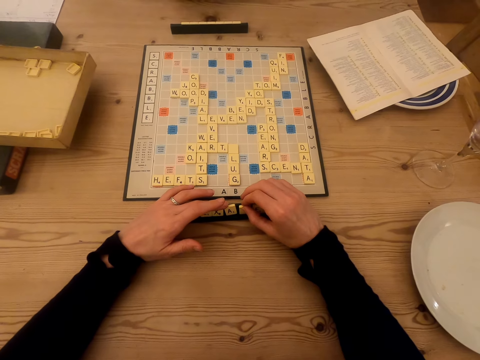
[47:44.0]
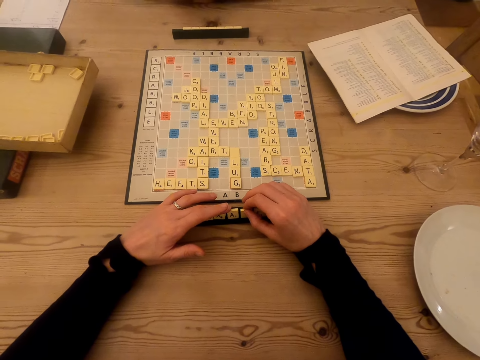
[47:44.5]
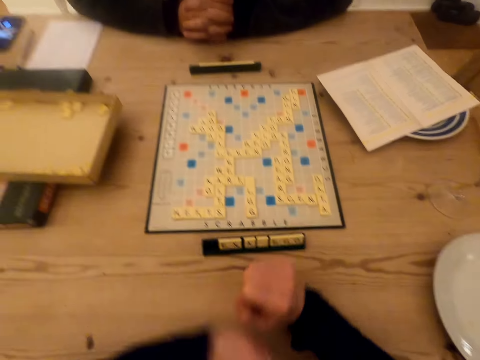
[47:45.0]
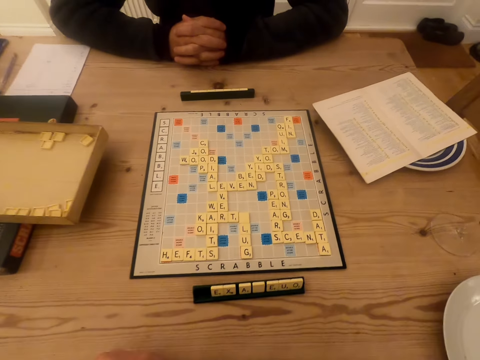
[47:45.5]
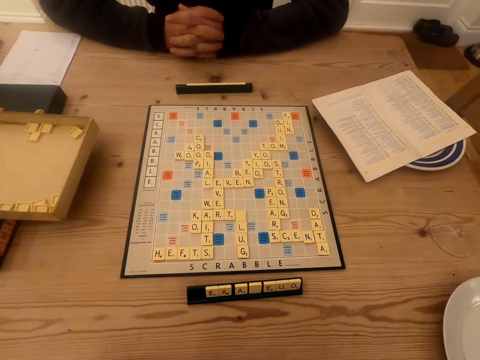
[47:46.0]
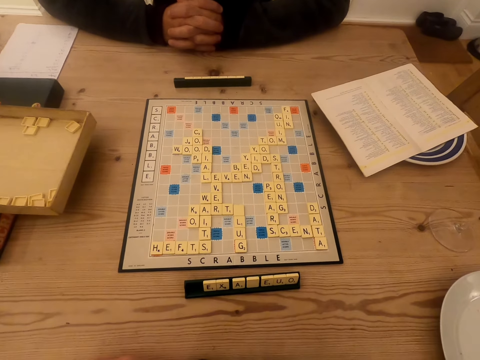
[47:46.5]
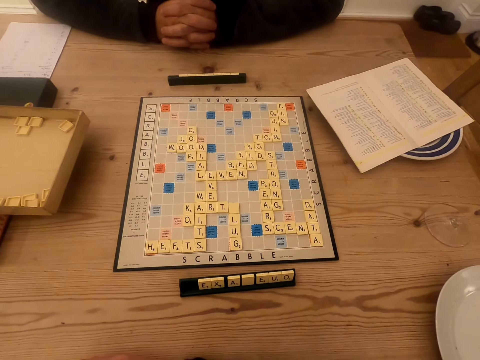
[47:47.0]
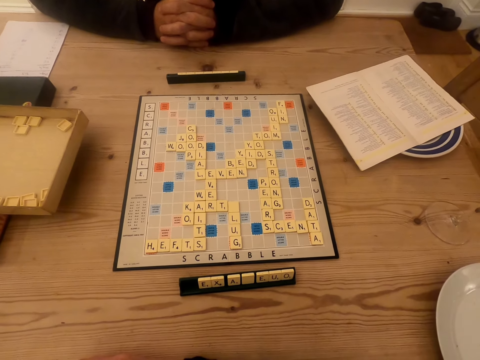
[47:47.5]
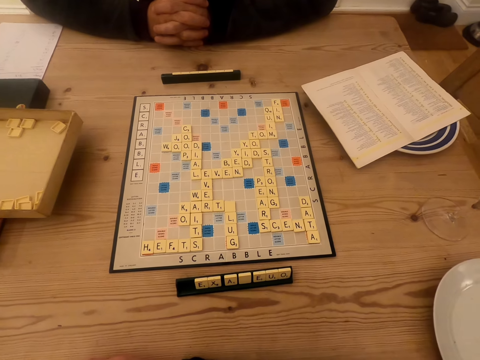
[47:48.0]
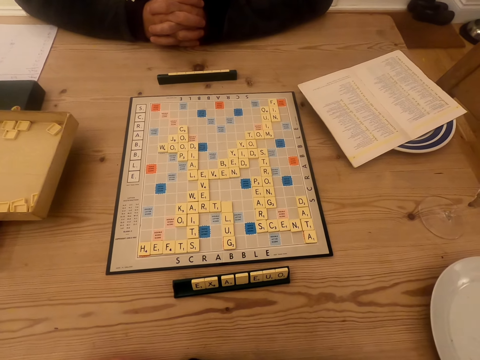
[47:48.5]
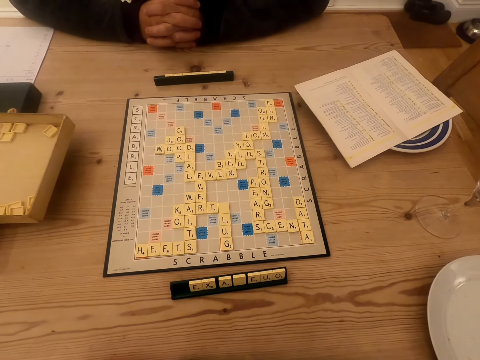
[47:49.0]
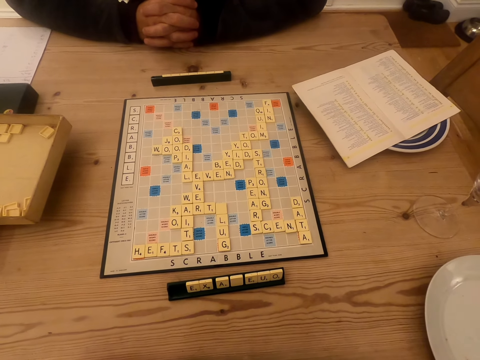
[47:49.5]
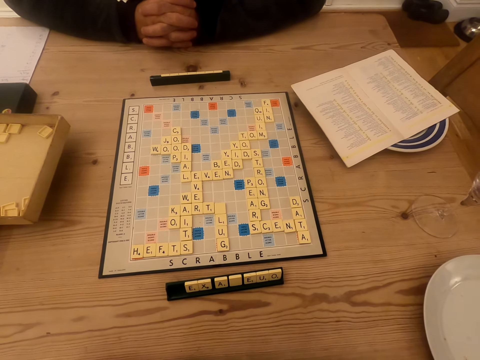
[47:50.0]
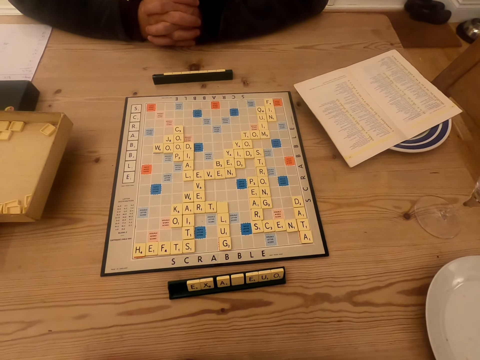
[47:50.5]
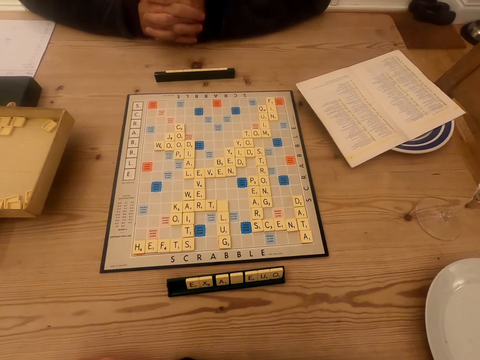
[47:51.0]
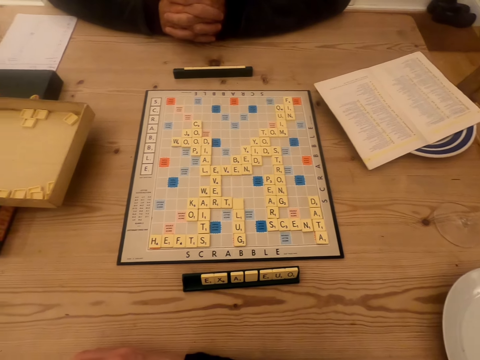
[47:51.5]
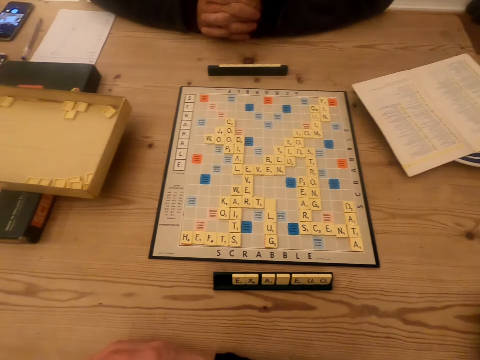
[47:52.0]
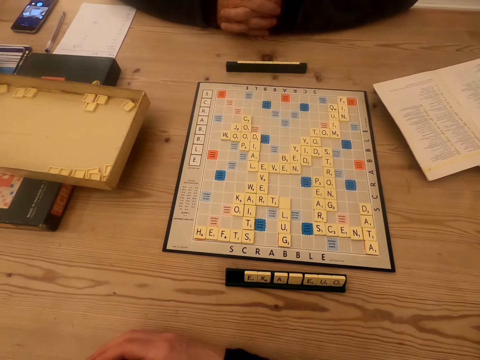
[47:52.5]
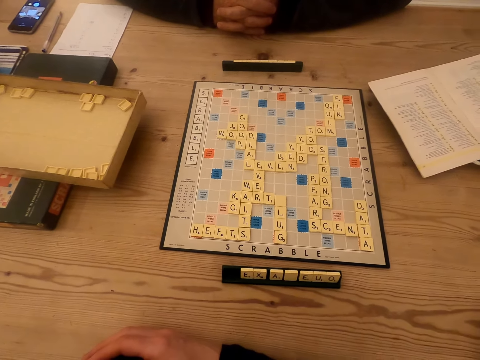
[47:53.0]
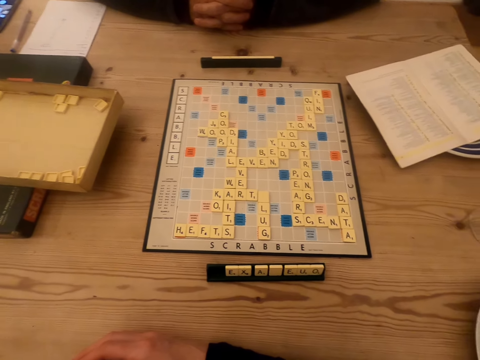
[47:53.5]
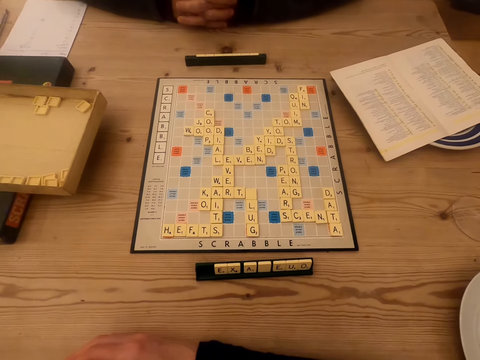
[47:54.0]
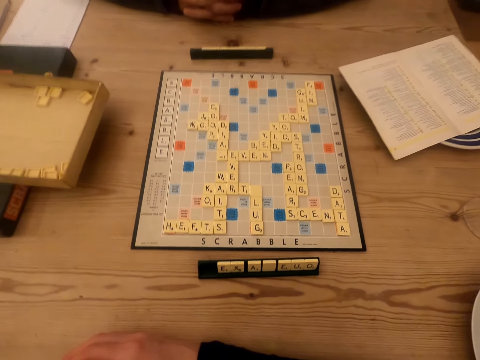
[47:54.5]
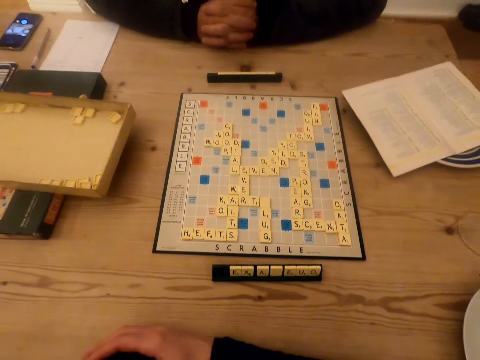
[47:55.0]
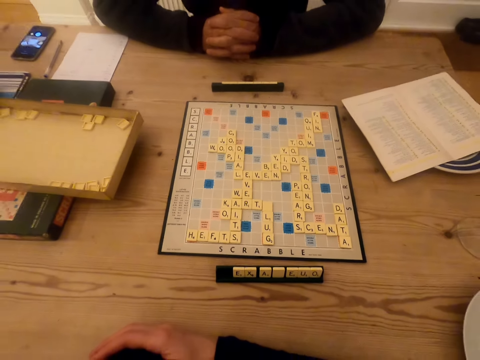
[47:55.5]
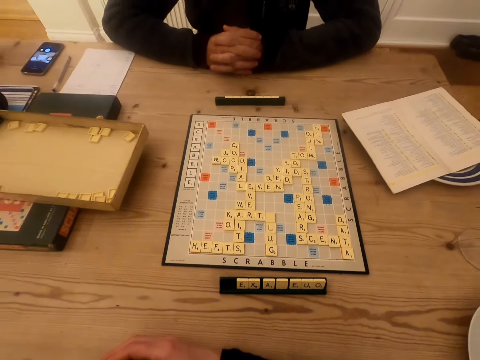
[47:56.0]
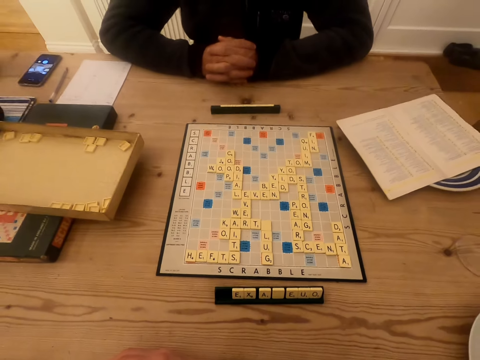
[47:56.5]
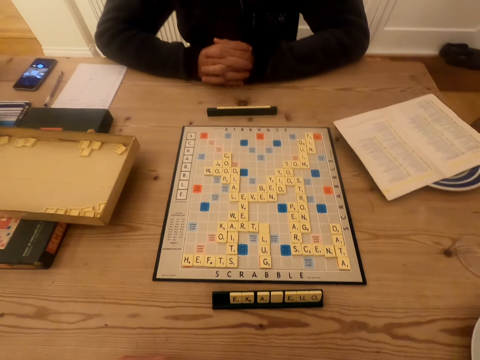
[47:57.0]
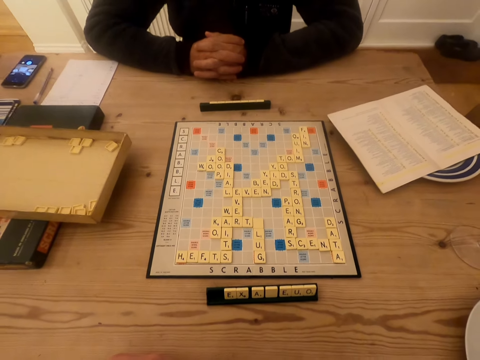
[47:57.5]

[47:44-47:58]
The camera wearer looks at the scrabble board. They look at the scrabble board again. A man talks to the camera wearer.

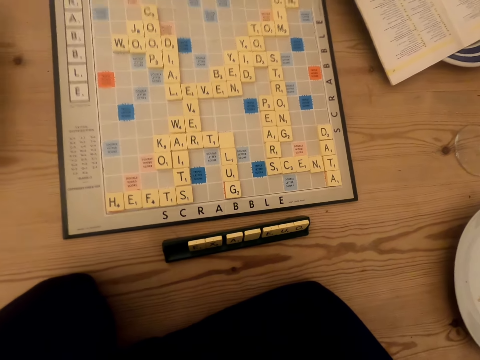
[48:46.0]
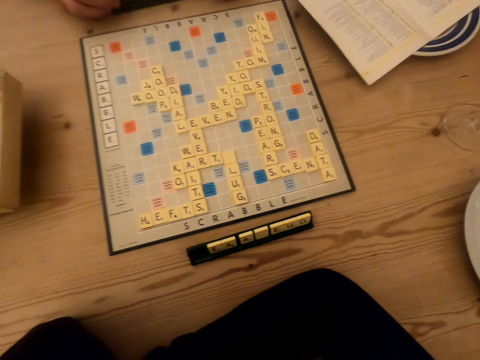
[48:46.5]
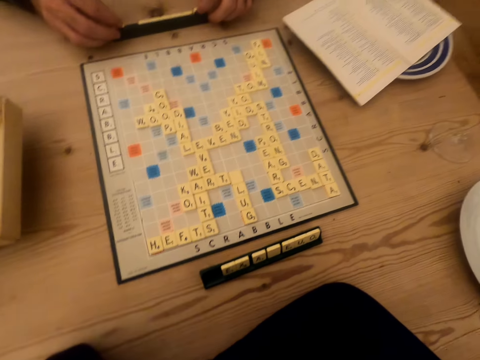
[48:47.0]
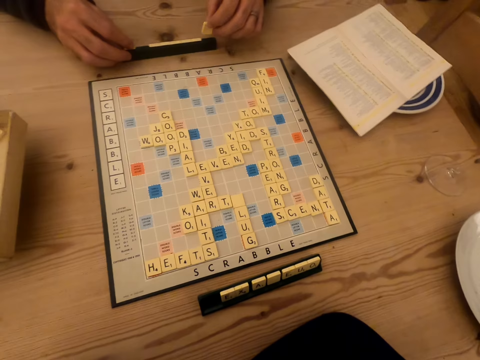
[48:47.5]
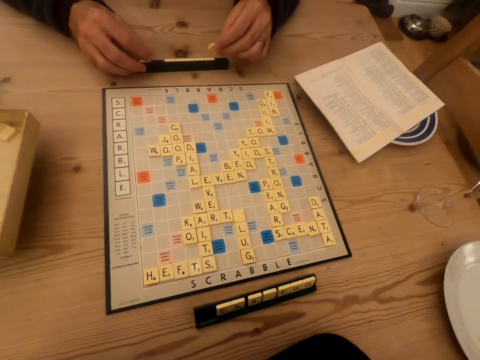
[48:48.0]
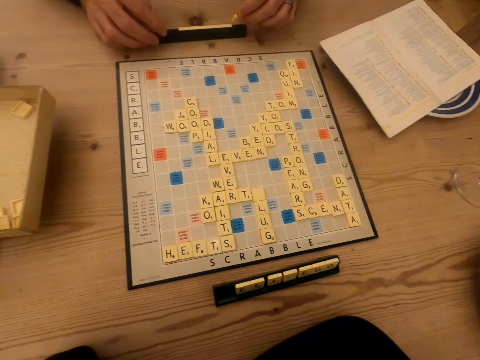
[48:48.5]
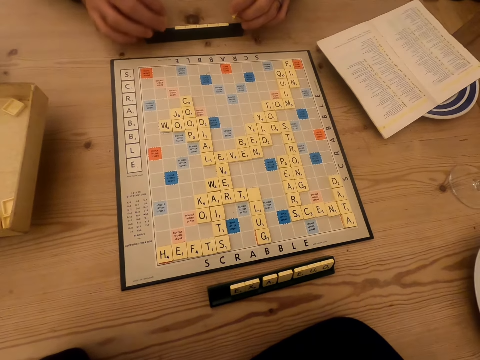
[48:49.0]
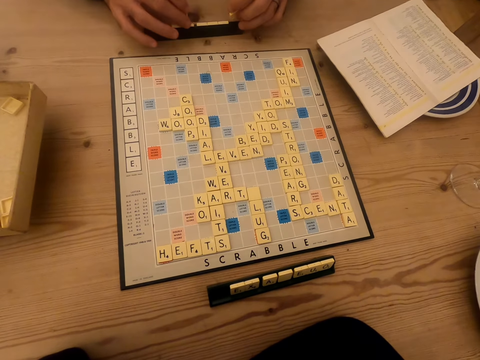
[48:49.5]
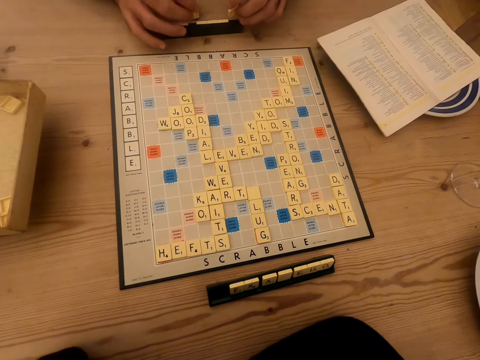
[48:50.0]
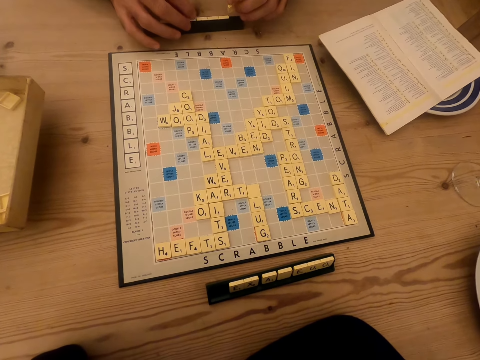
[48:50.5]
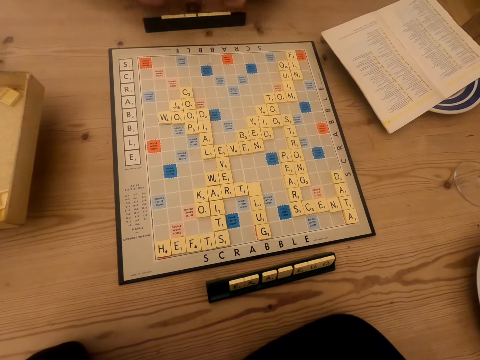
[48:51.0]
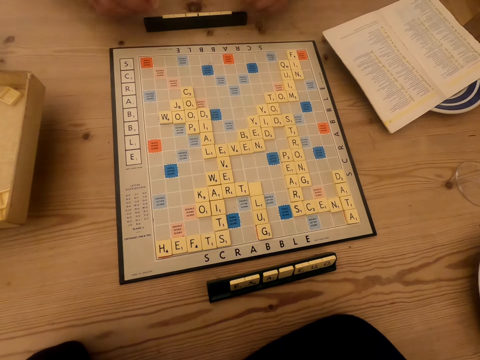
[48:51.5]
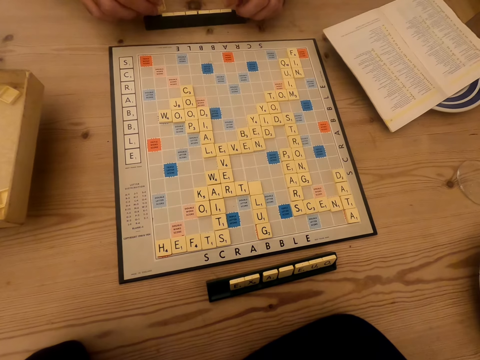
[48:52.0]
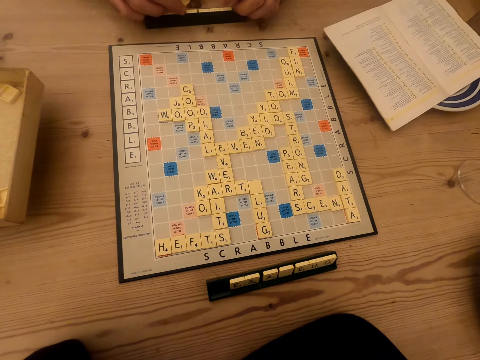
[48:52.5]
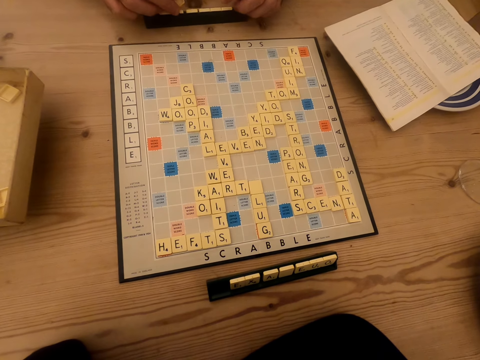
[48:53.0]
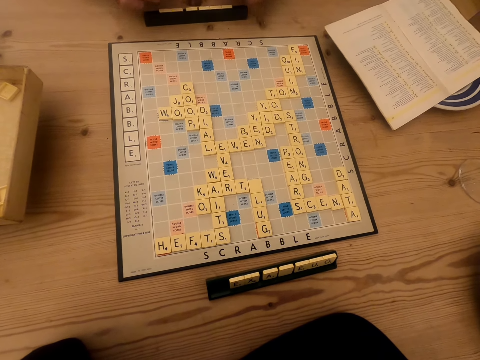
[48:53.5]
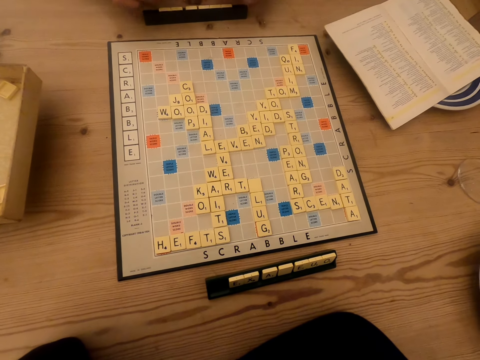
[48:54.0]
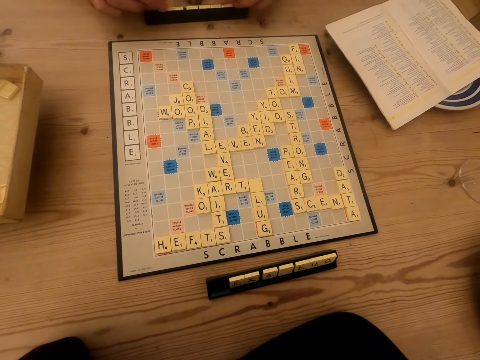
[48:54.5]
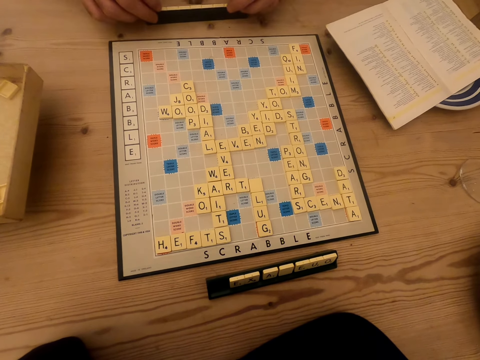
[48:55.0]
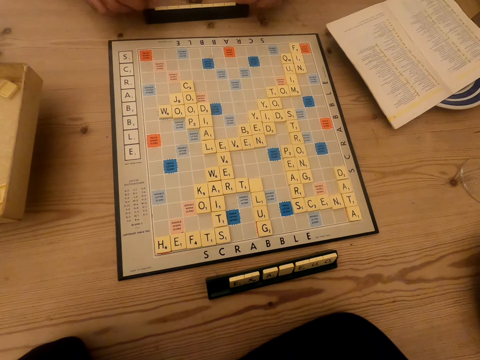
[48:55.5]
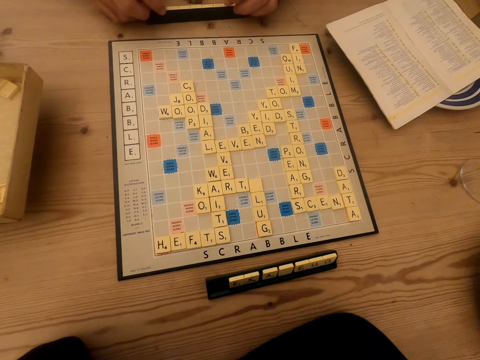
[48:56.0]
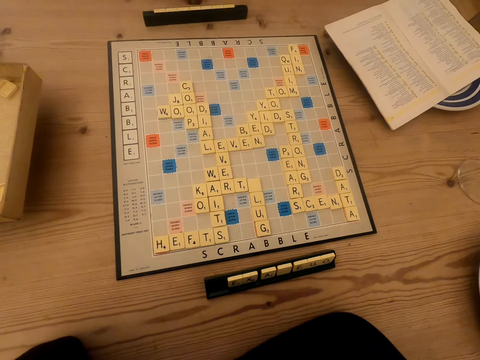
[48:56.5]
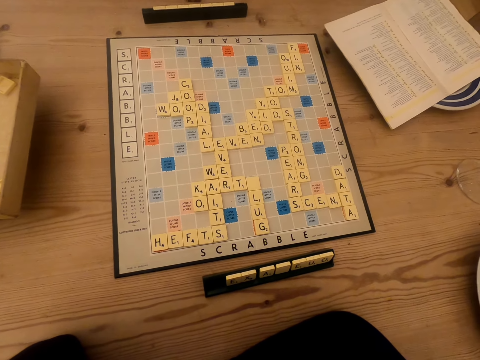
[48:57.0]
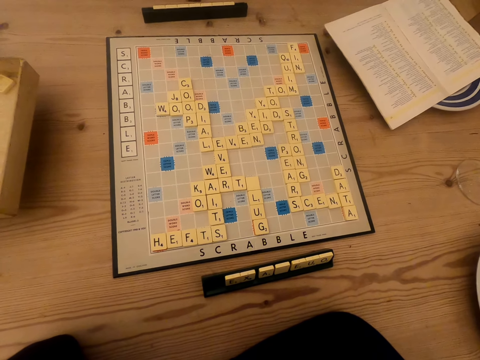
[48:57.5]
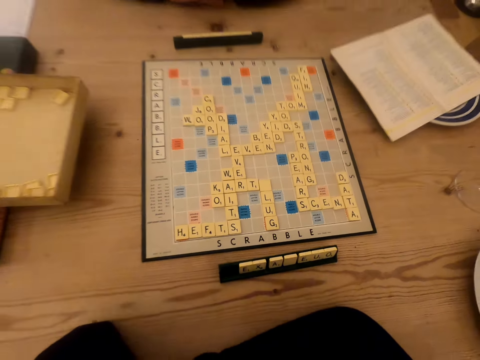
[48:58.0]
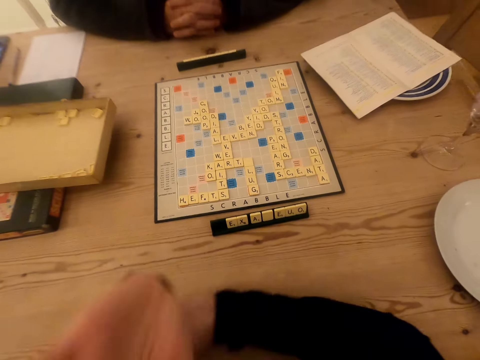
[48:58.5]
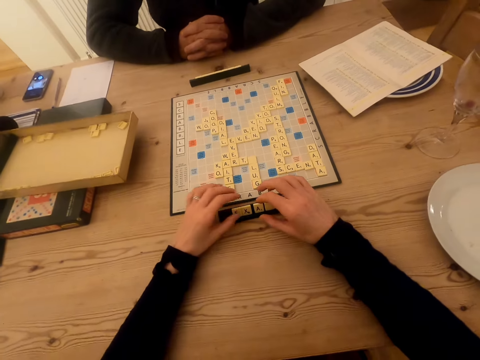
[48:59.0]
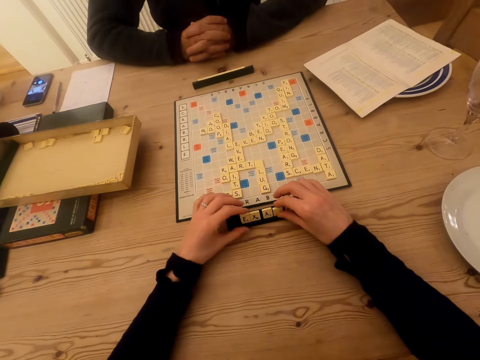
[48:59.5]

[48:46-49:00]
A man picks up the tile on the chalkboard tile place card holder. The man plays the scrabble game and puts the tile on the chalkboard tile place card holder. The camera wearer looks at the scrabble board and plays the scrabble game.
